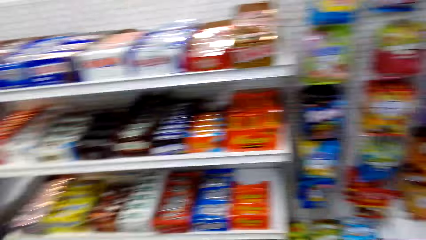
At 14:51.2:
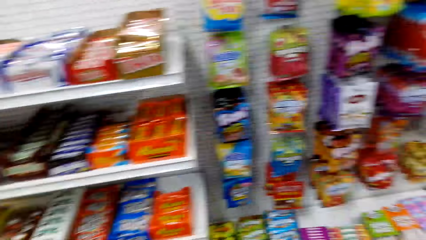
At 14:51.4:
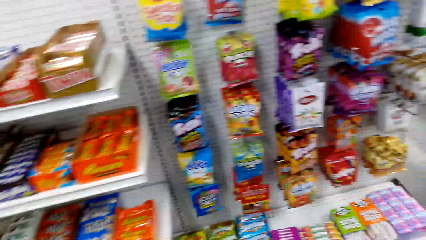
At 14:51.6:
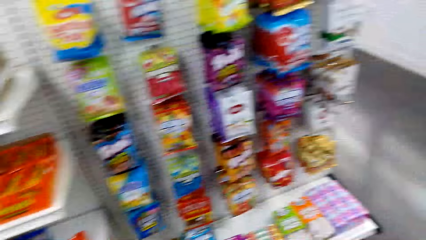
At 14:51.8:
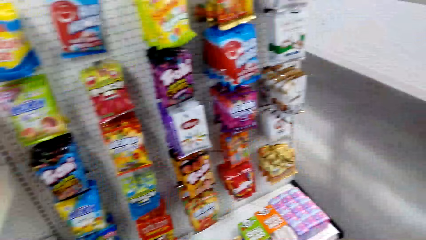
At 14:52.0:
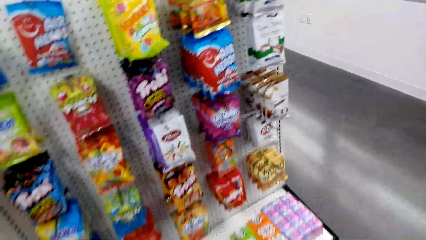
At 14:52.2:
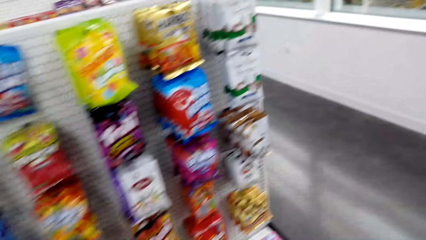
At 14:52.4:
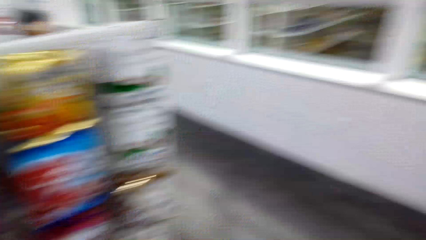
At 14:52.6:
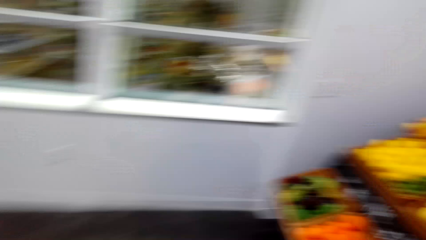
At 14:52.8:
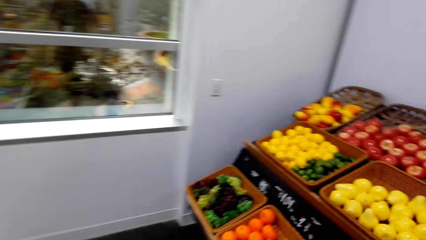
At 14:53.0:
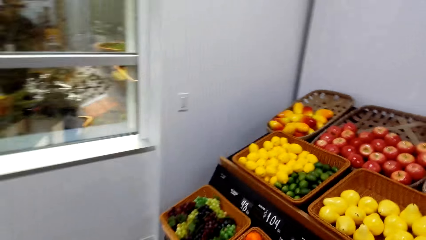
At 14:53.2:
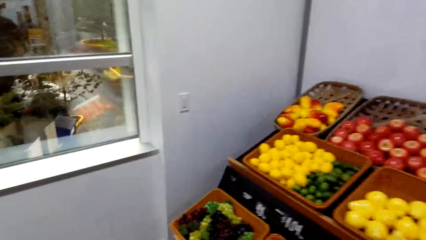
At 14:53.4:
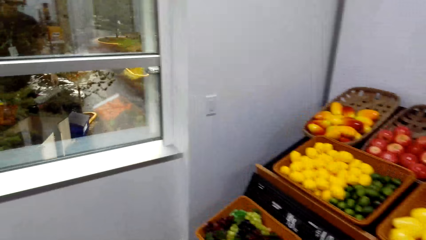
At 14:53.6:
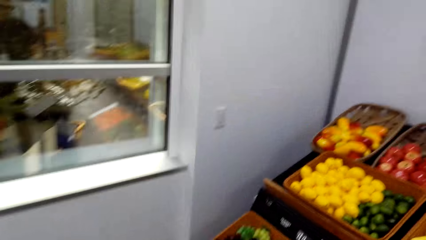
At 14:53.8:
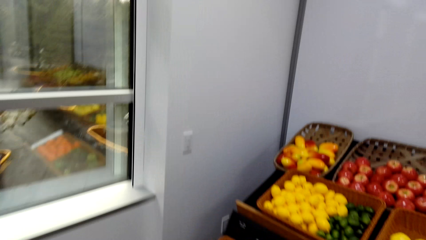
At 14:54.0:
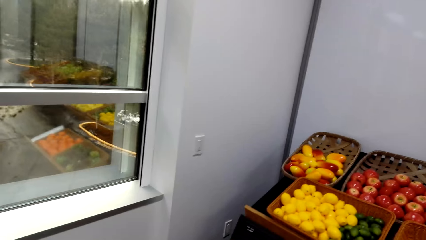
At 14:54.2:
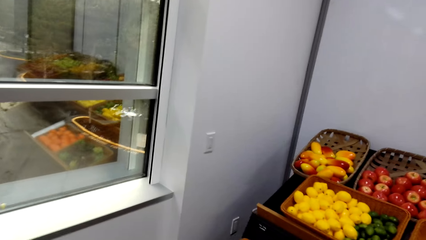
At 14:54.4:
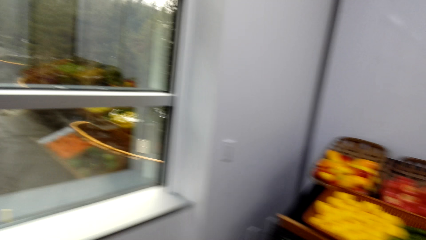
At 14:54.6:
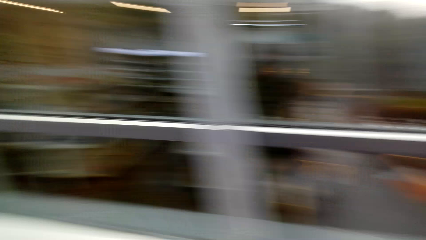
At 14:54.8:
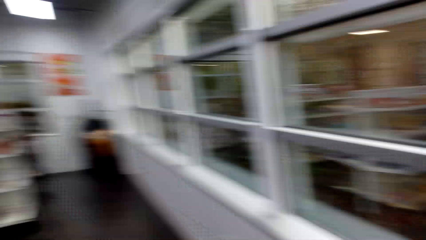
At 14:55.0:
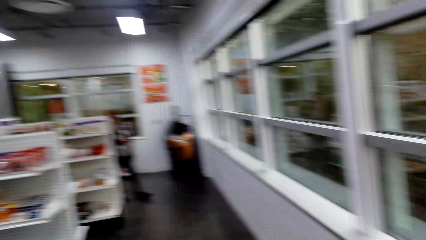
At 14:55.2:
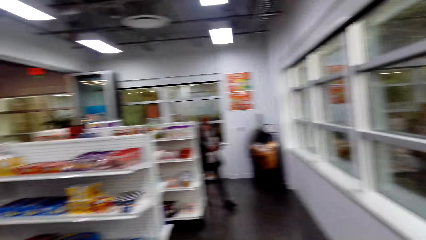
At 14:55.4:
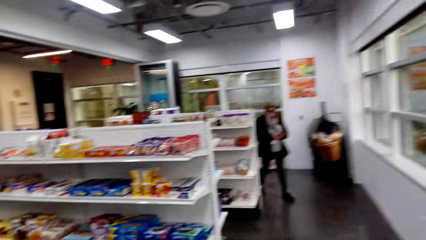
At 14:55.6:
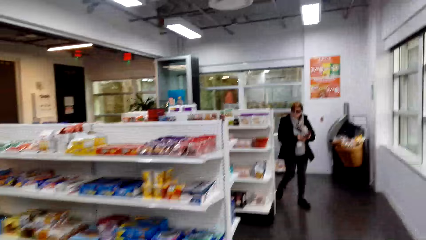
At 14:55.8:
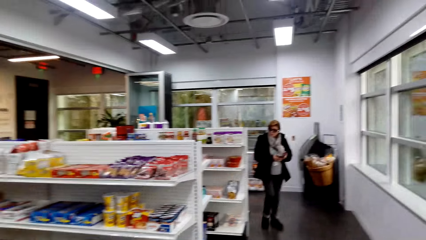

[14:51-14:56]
The camera wearer looks around.

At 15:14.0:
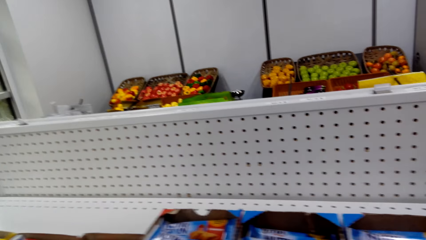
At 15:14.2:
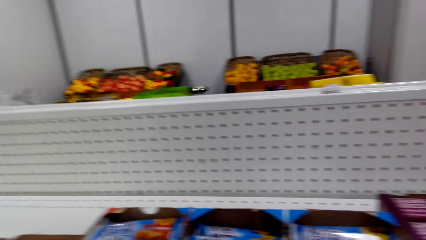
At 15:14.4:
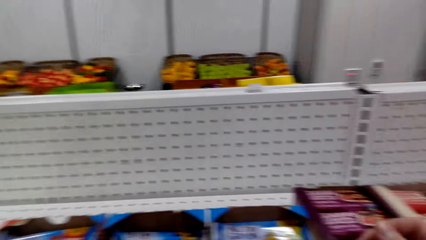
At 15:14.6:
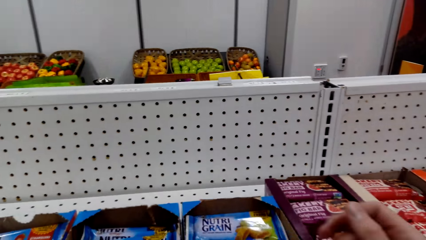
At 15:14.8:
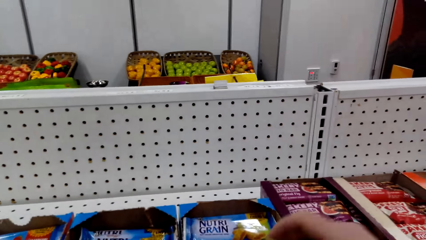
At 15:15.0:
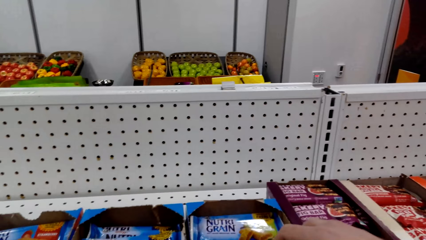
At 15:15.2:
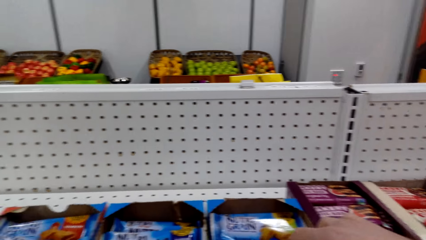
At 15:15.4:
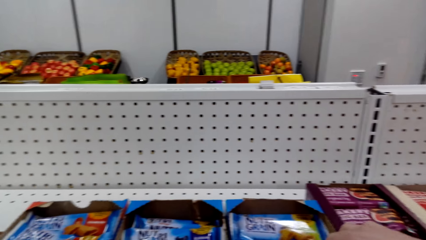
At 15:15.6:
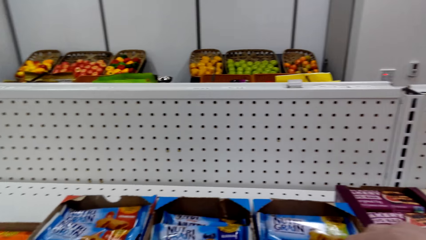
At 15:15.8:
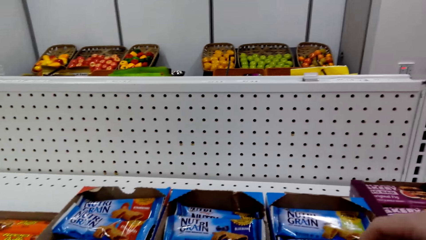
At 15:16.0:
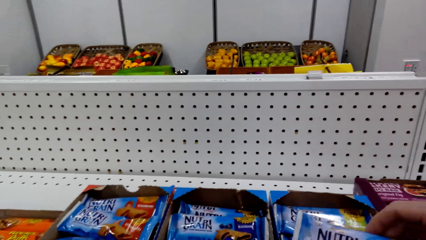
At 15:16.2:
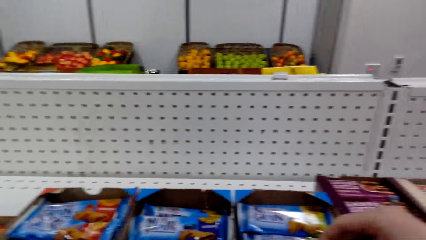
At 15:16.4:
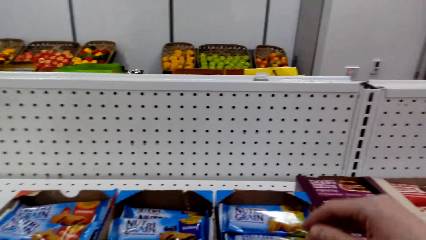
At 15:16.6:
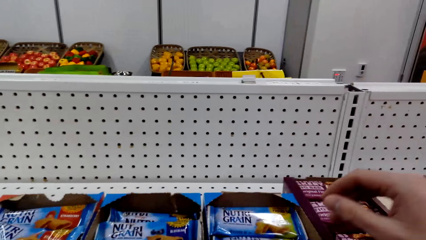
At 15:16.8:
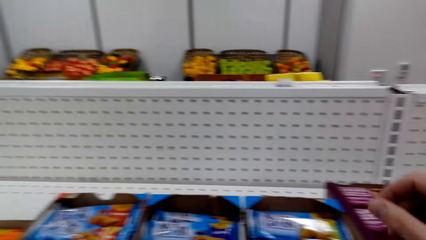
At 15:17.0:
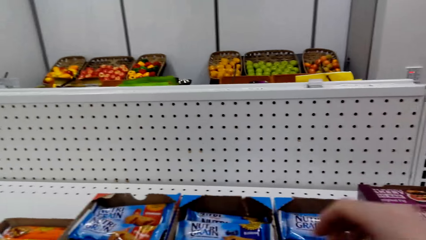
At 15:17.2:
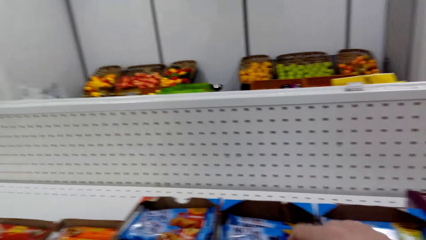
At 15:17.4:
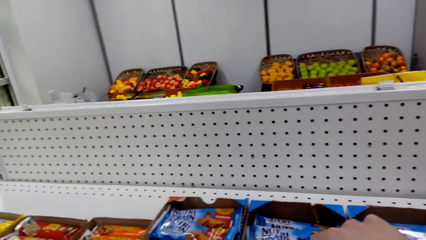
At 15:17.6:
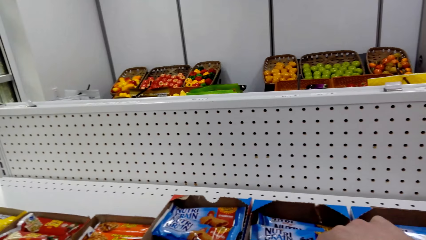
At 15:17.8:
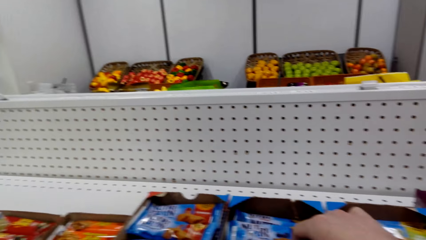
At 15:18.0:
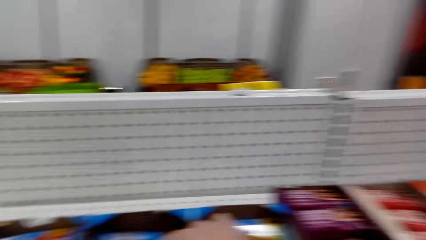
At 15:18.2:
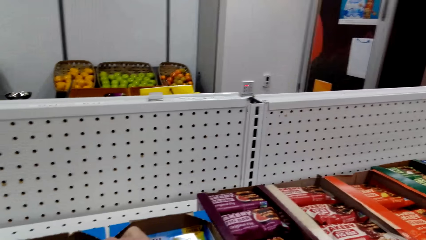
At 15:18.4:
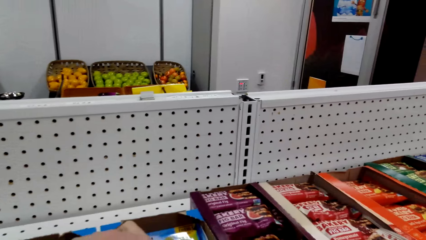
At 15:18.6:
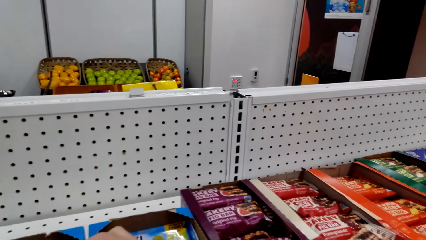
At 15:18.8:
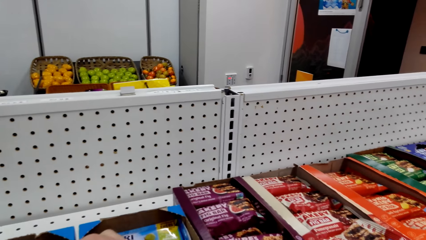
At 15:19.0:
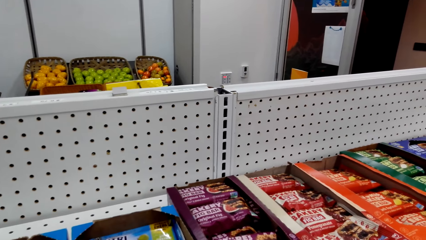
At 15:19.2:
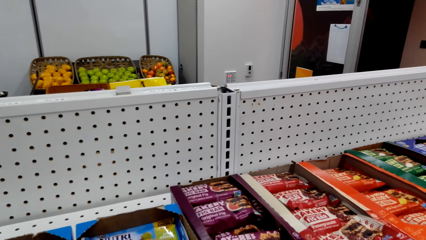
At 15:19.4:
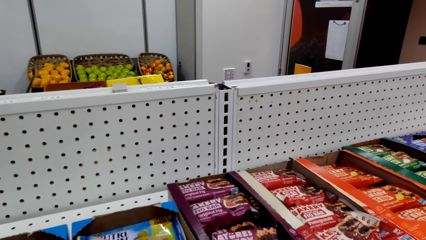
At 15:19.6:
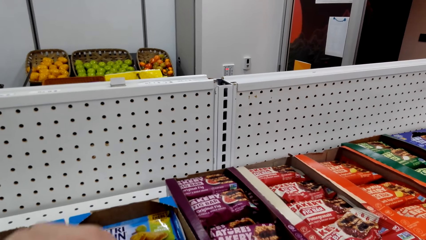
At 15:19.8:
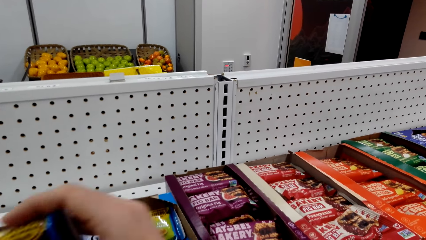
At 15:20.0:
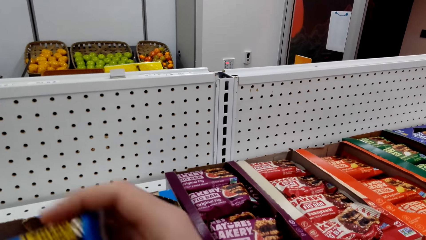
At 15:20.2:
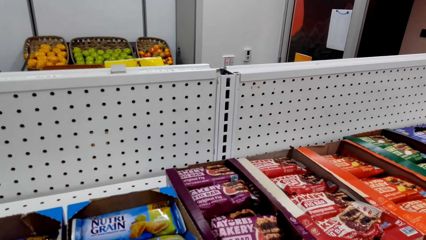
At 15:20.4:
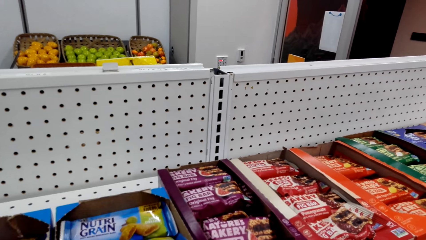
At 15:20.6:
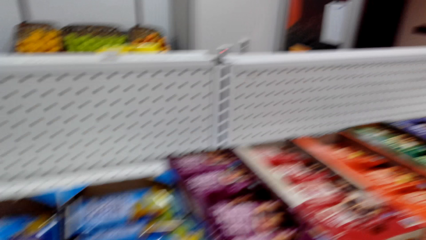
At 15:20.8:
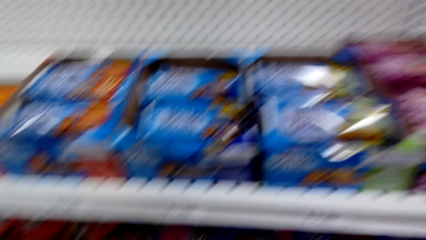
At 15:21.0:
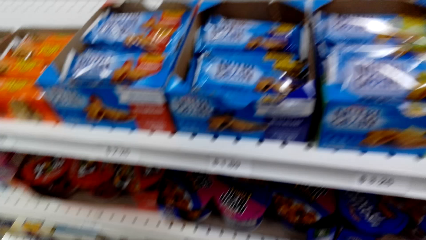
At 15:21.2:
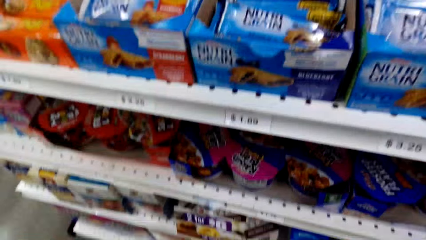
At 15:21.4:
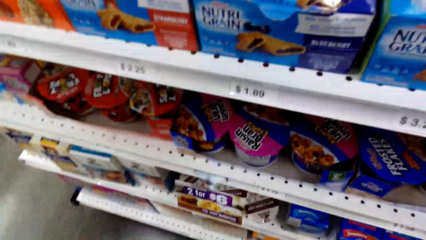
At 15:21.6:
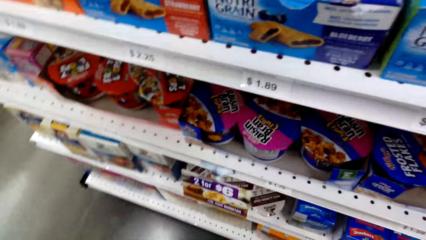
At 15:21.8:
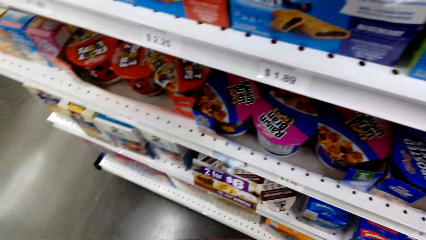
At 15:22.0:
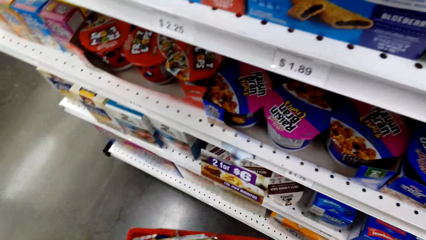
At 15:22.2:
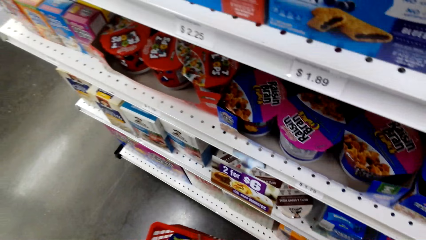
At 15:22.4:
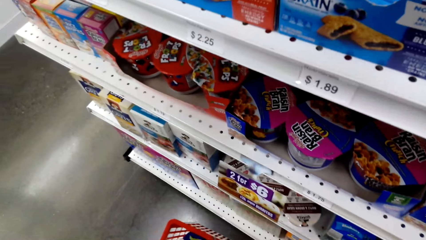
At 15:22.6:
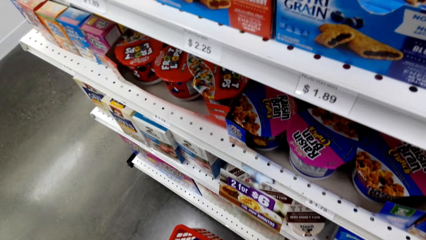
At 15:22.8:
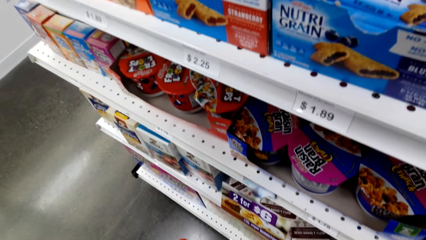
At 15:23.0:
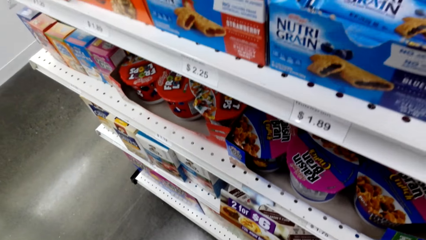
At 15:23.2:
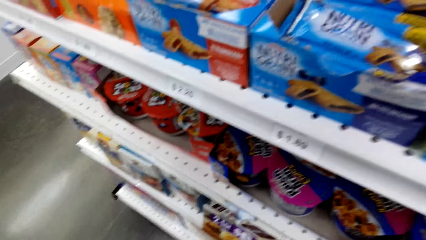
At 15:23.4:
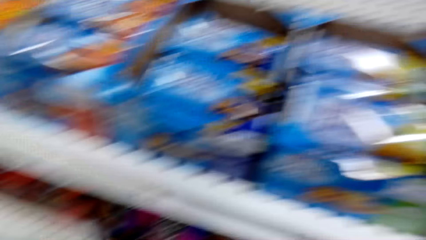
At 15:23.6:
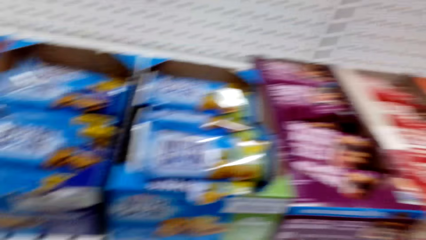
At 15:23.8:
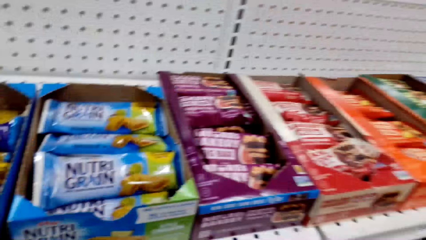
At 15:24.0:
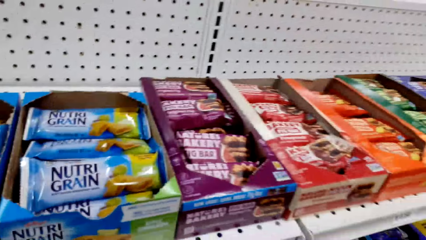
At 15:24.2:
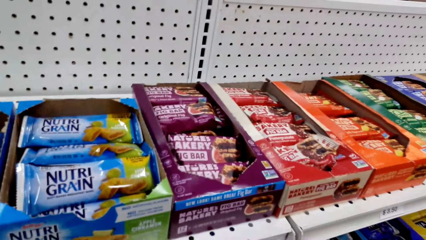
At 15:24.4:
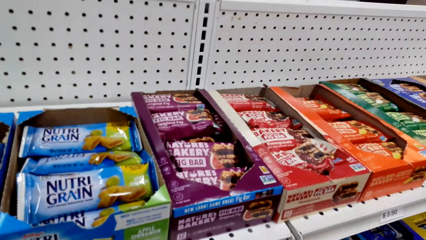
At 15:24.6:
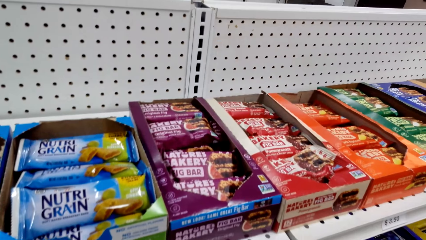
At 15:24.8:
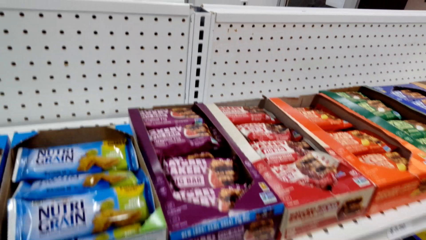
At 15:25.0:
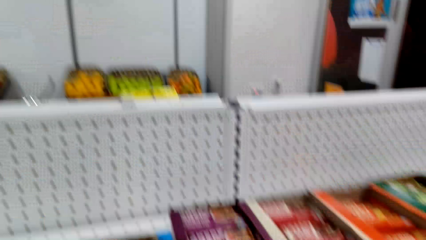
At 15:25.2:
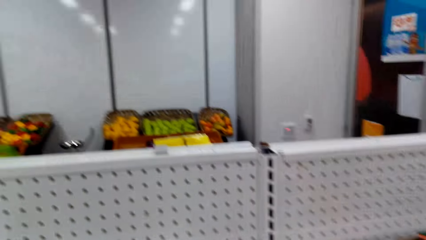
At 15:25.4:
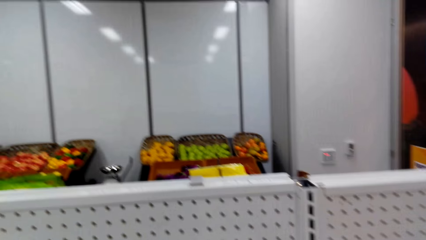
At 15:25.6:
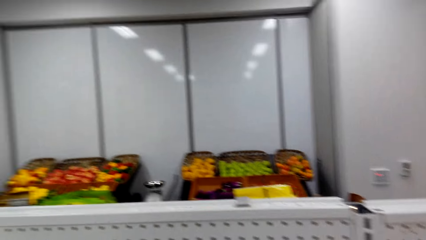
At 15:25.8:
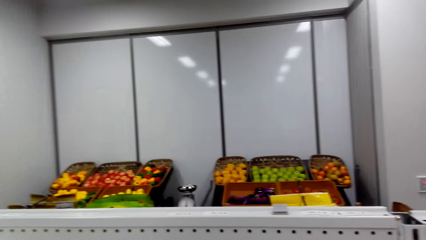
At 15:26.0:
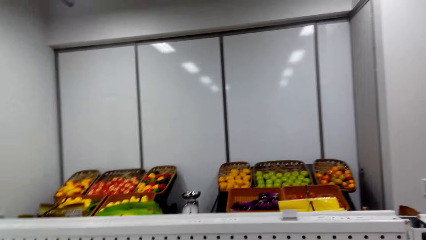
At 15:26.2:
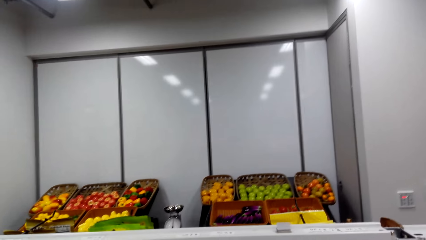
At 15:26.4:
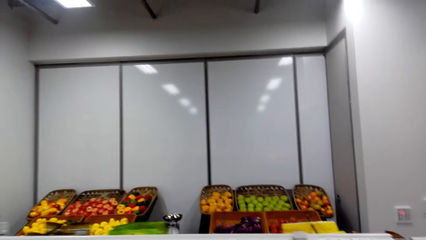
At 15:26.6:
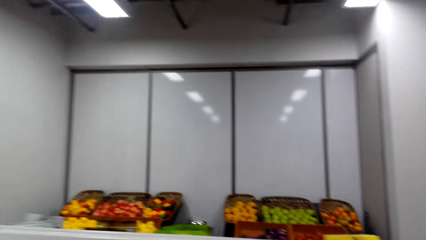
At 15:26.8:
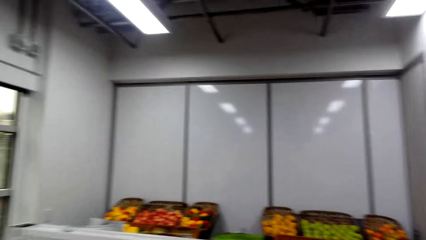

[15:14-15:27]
The camera wearer picks up a packet or Nutri Grains from the shelf. They put the Nutri Grains on a shopping basket.
